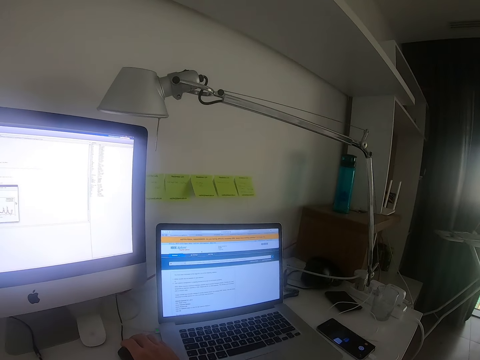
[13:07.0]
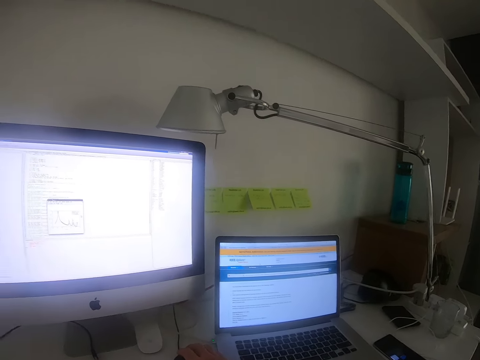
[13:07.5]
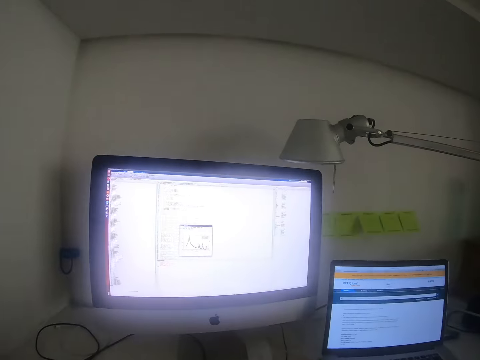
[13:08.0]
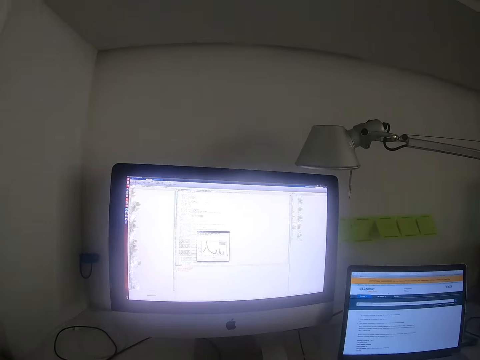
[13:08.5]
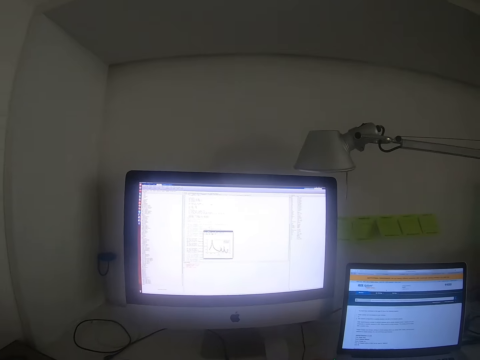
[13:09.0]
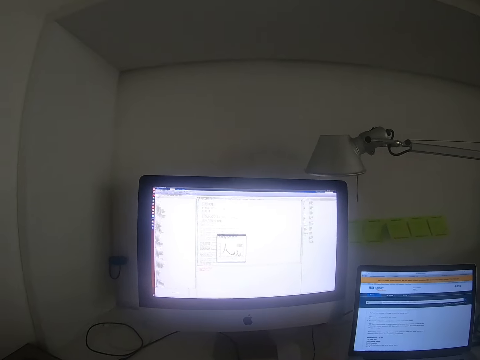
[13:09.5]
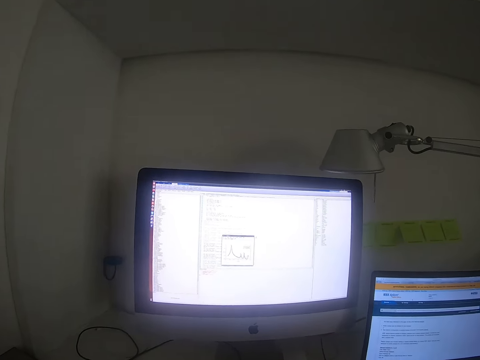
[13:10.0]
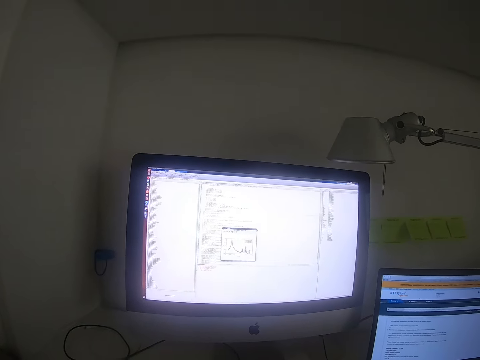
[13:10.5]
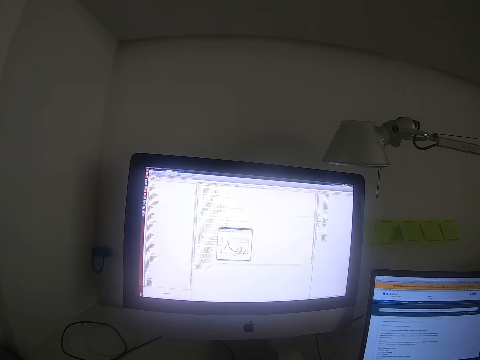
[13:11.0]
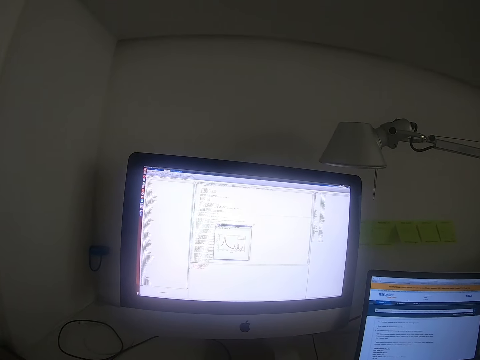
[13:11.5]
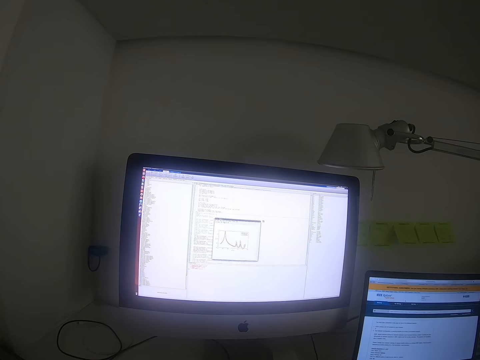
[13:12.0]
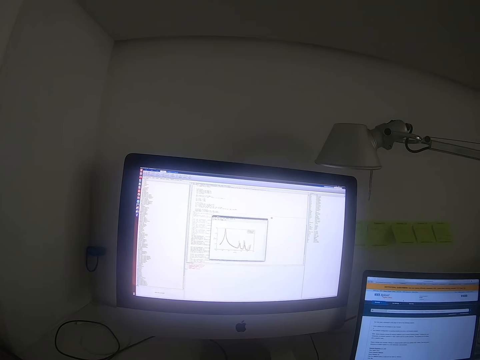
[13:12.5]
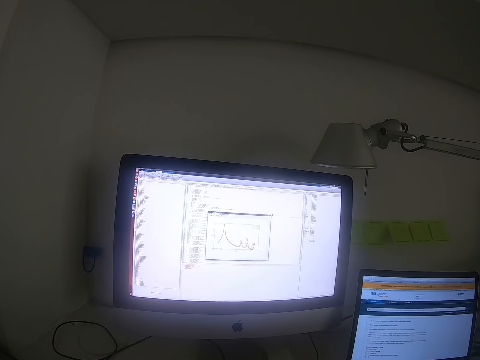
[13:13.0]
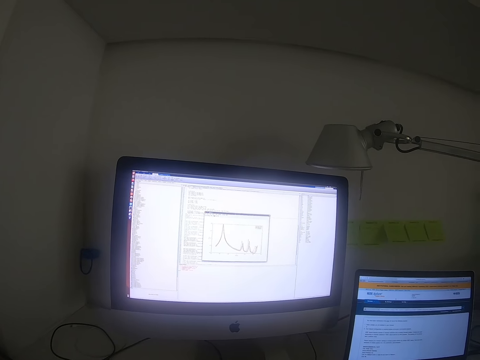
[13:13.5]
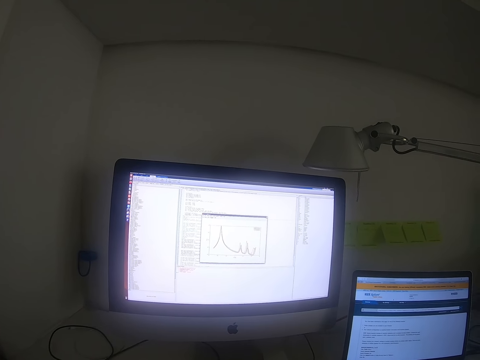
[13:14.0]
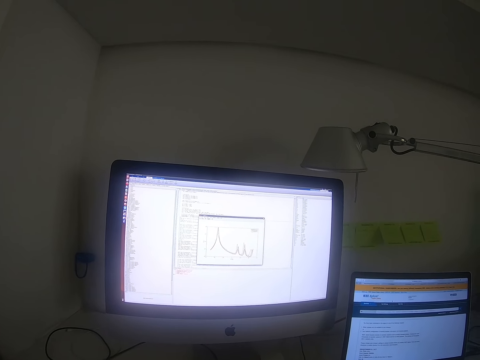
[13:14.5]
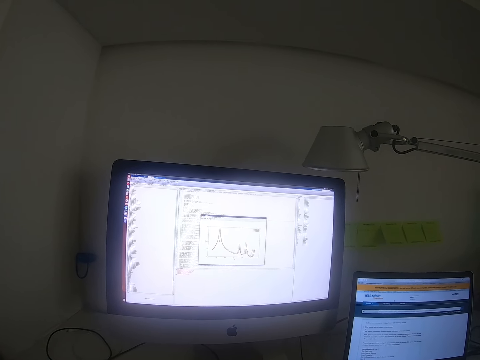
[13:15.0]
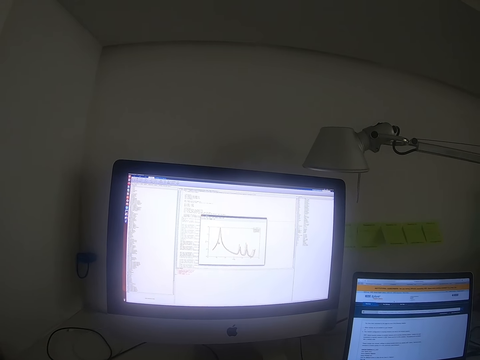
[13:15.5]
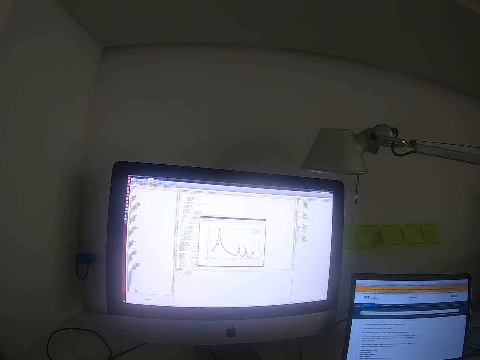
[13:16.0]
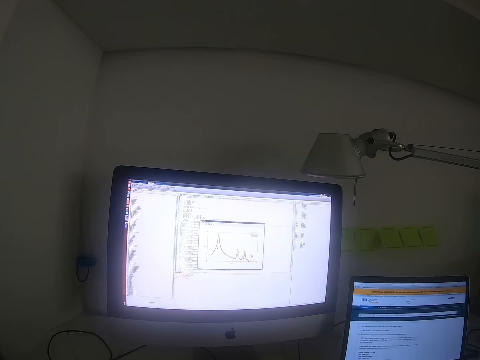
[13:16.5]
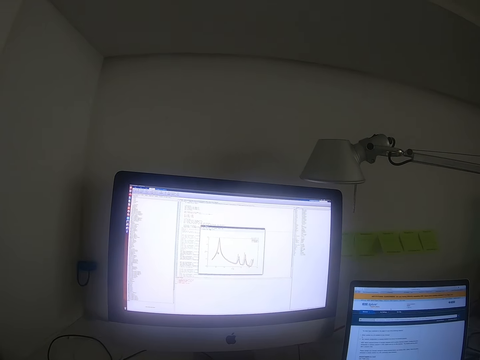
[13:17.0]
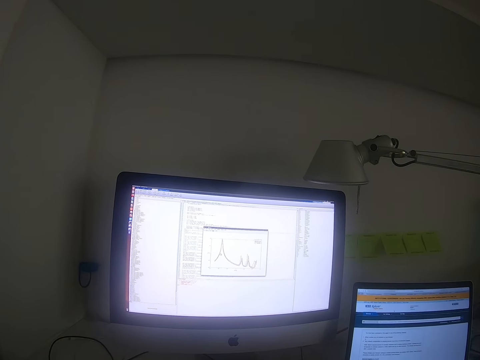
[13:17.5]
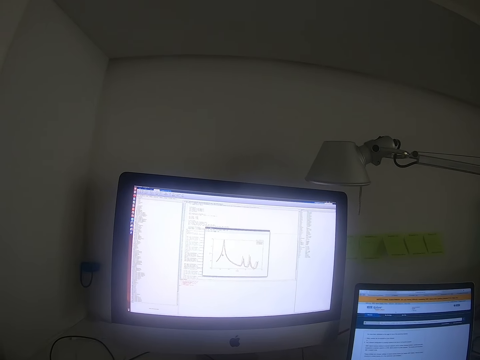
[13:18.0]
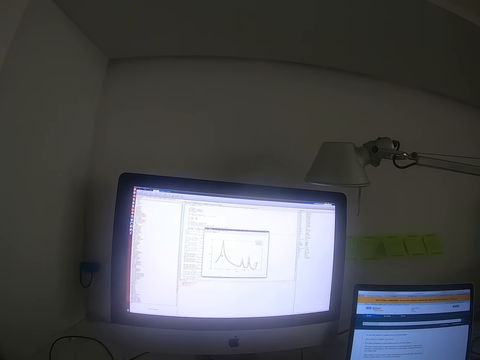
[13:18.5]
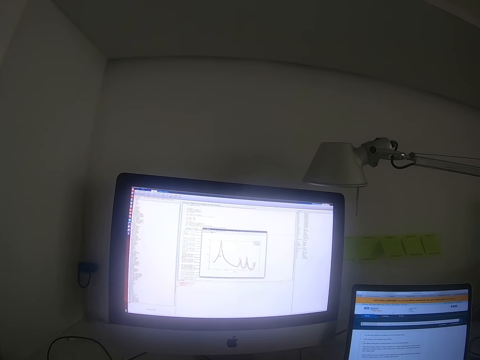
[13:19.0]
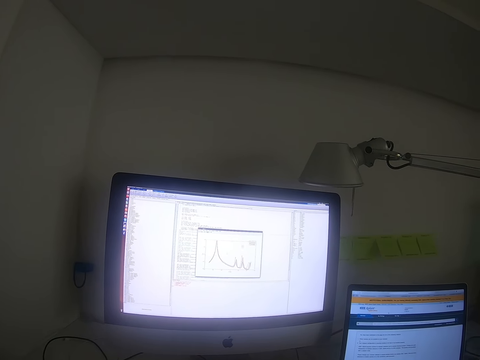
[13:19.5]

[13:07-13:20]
The camera wearer focuses on the desktop. They maximize a tool.

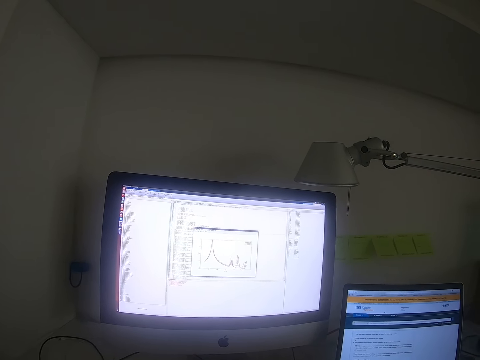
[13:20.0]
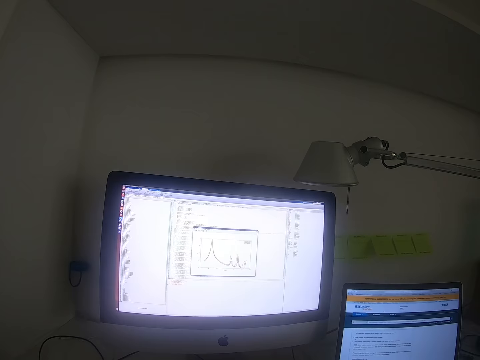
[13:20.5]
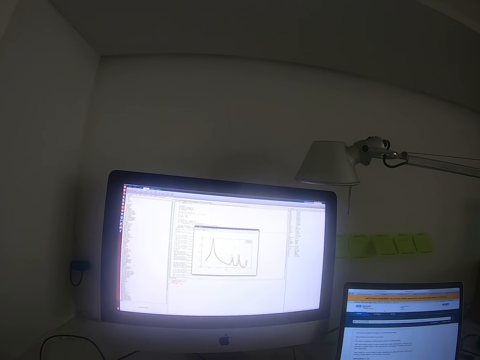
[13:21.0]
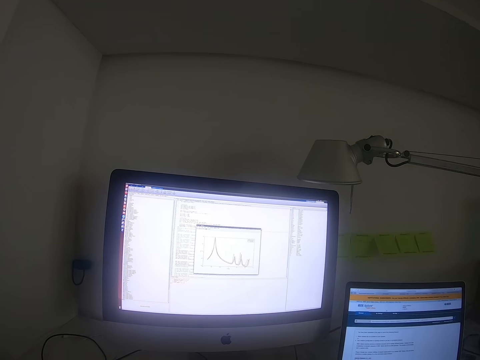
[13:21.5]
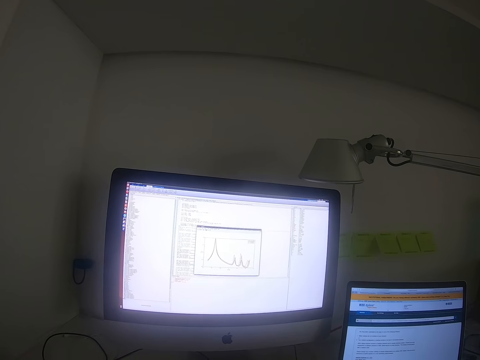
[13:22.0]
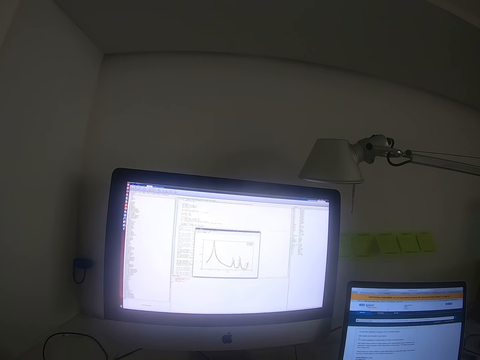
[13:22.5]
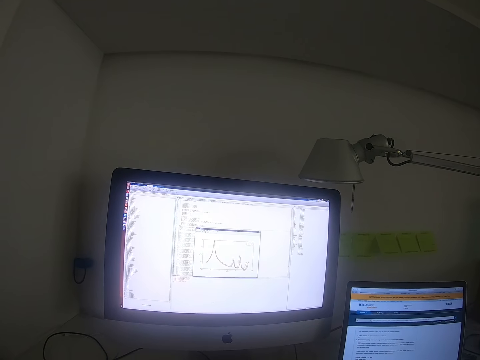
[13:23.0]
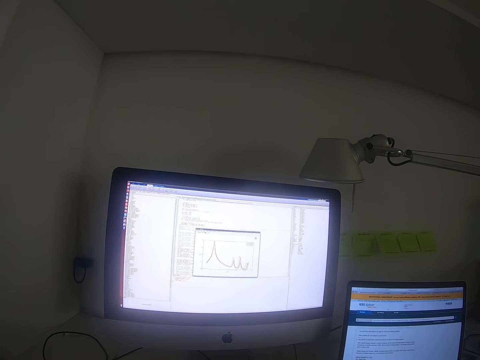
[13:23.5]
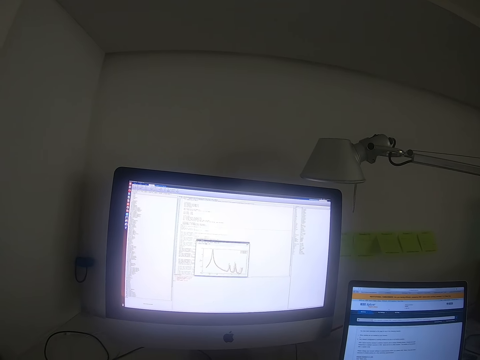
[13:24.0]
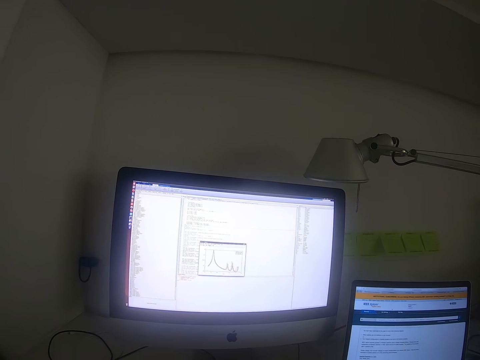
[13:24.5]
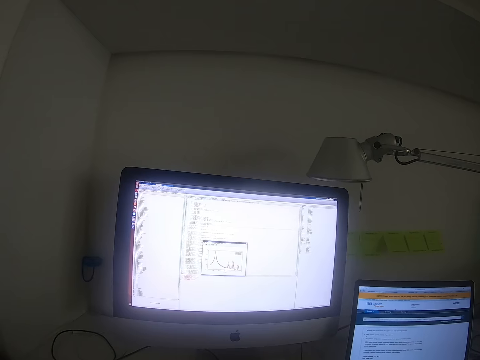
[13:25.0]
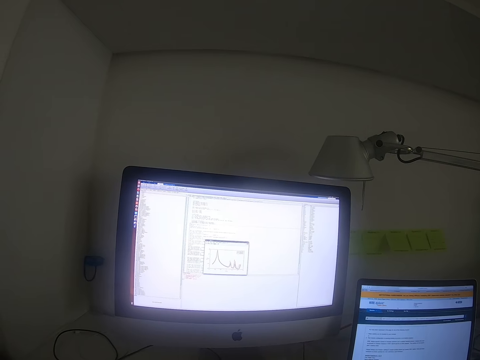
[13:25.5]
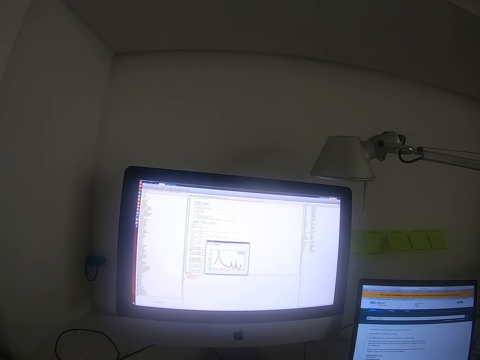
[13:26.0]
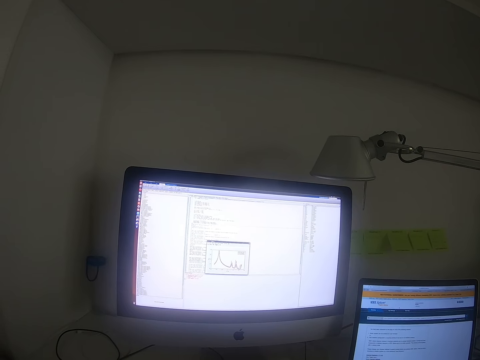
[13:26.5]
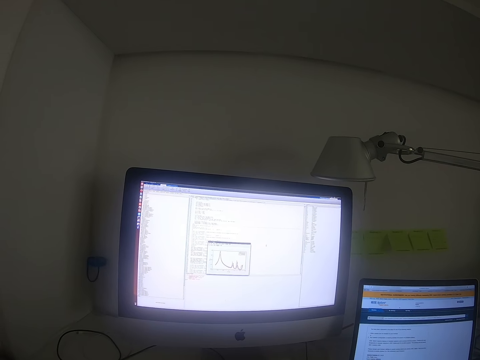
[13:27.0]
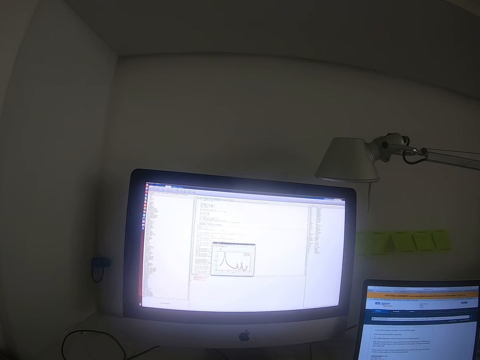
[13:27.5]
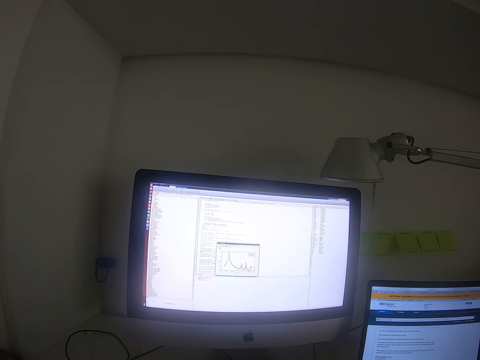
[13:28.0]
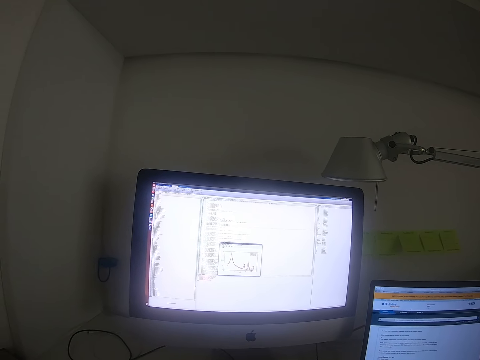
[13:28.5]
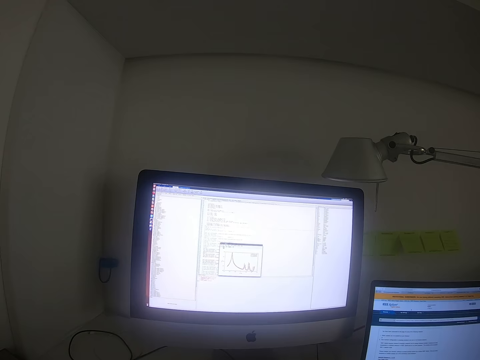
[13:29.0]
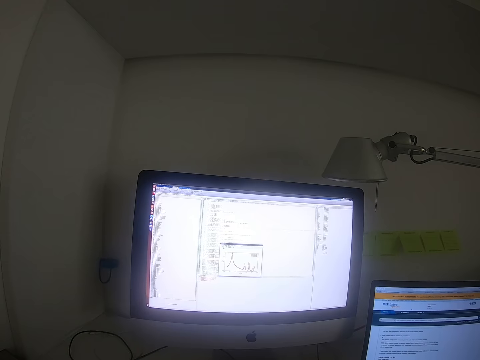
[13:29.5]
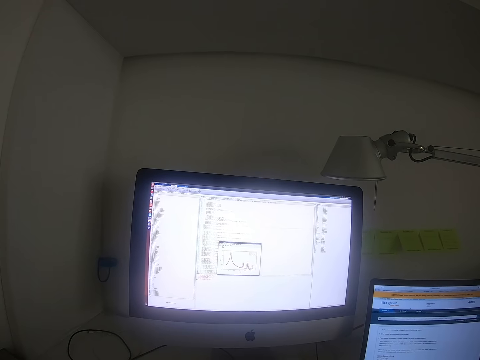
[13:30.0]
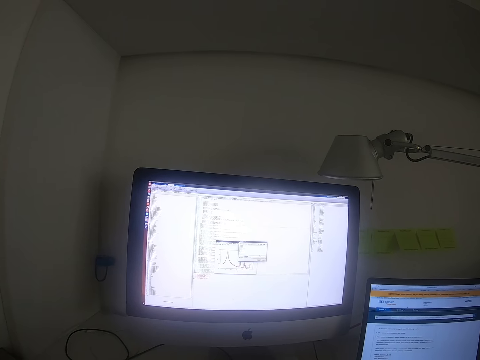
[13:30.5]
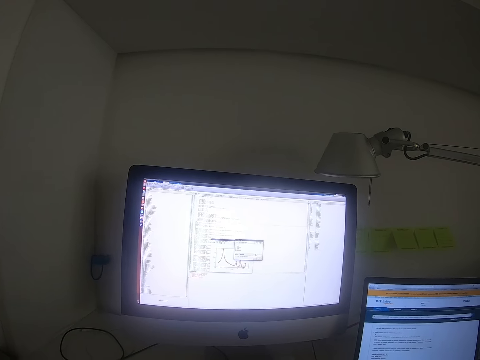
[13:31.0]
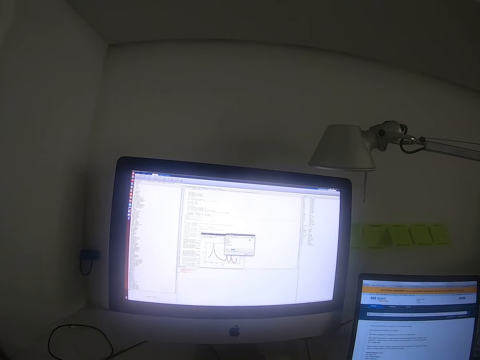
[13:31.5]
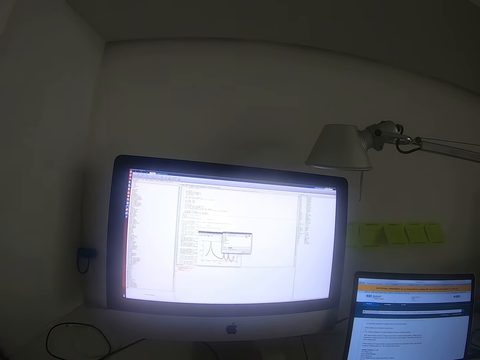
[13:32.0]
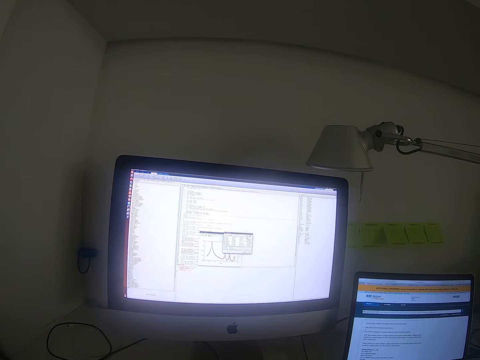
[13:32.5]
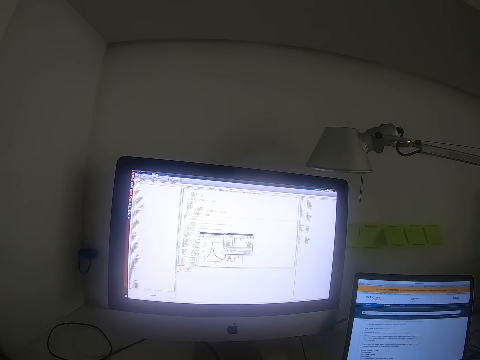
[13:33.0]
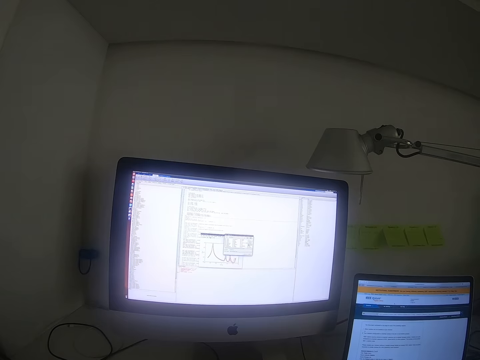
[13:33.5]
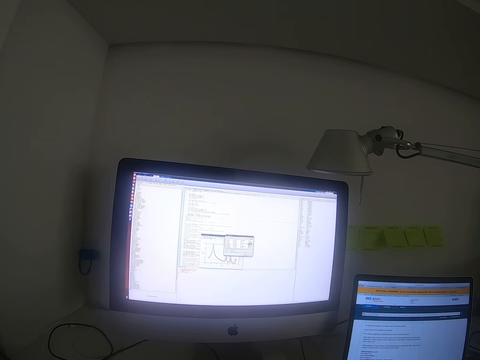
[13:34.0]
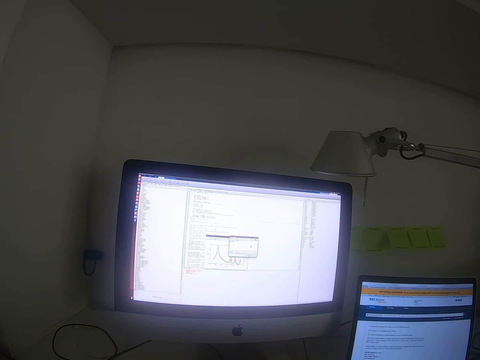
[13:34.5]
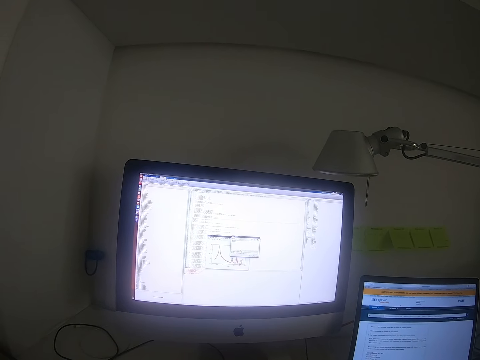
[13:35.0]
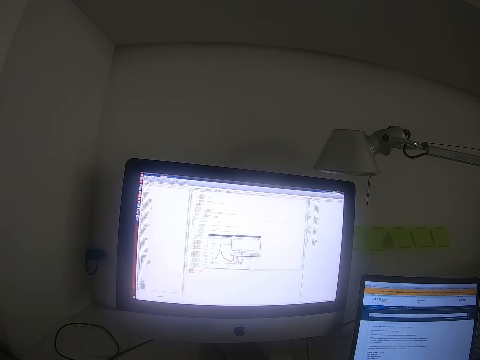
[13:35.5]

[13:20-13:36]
The camera wearer minimizes a tool. They click on the tool. They click on the tool repeatedly.
